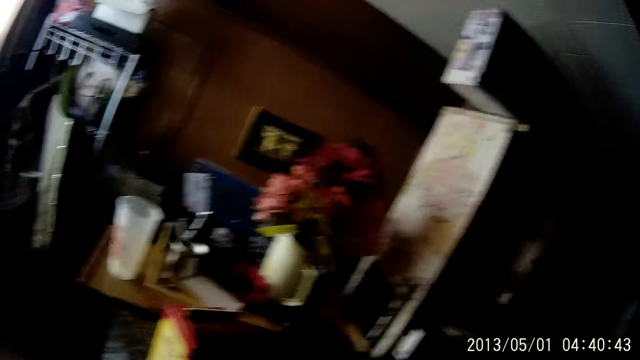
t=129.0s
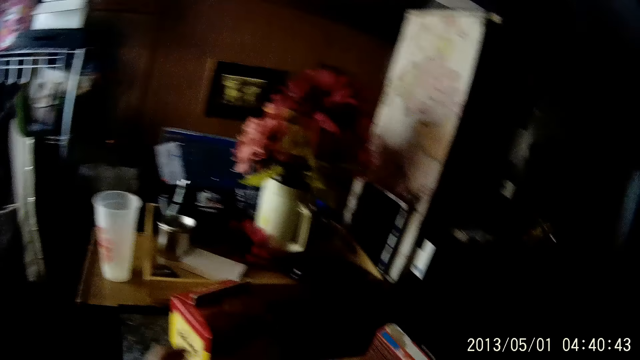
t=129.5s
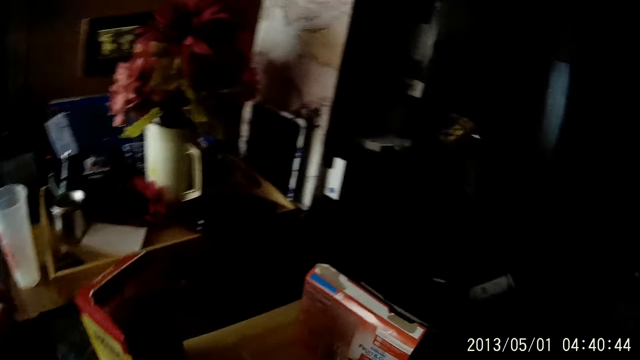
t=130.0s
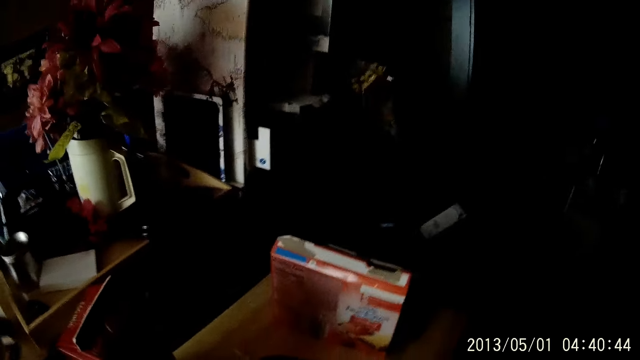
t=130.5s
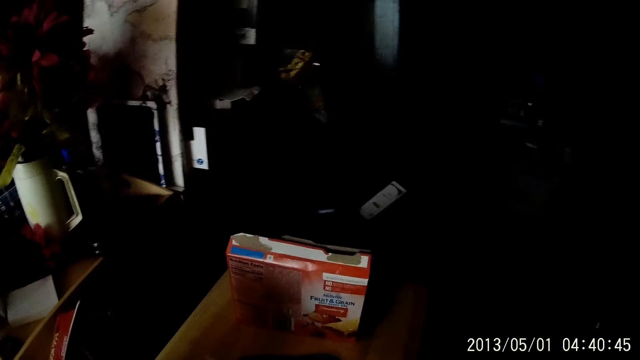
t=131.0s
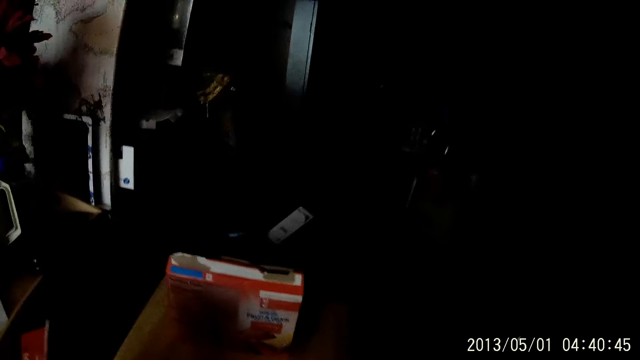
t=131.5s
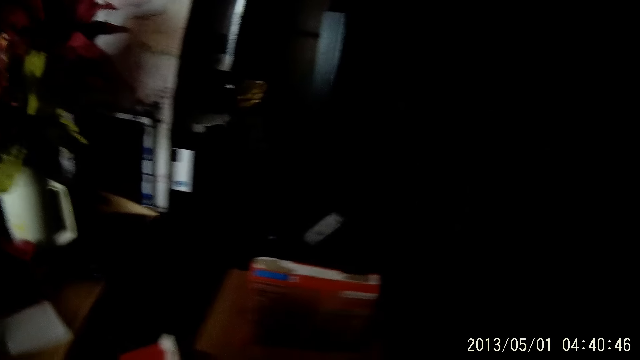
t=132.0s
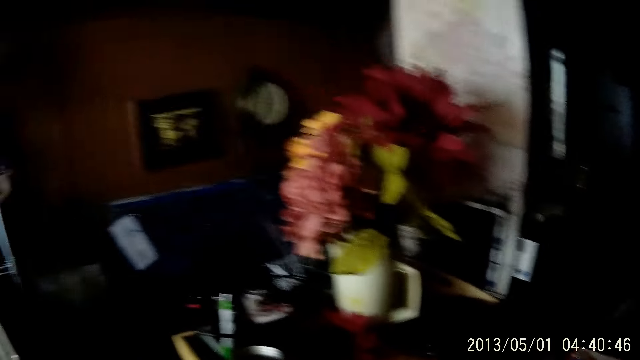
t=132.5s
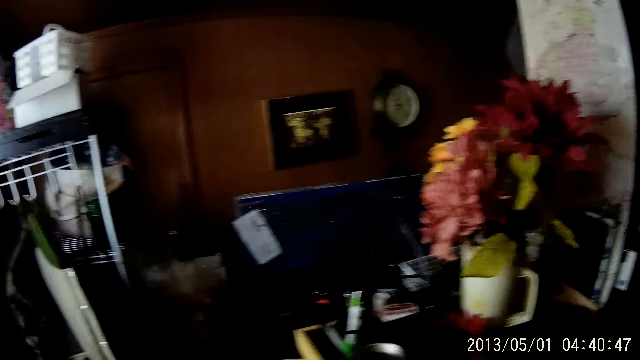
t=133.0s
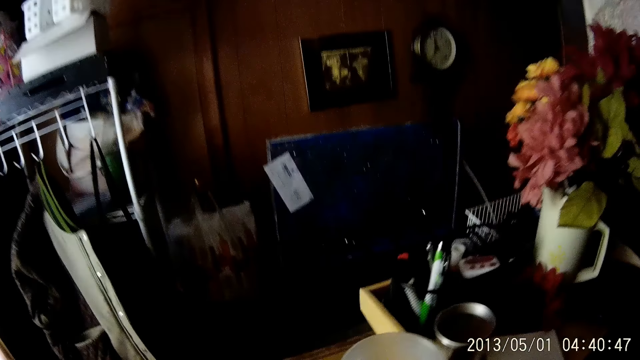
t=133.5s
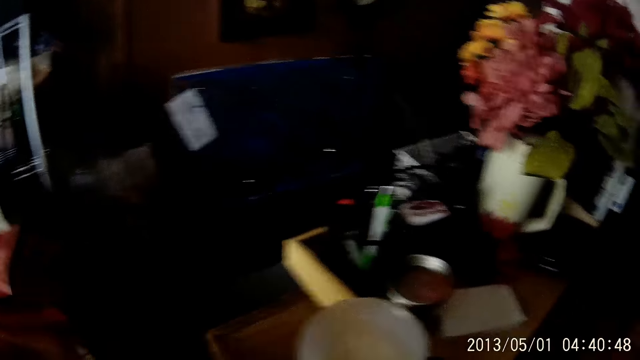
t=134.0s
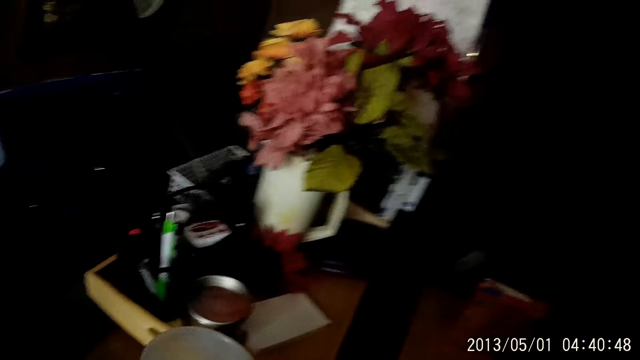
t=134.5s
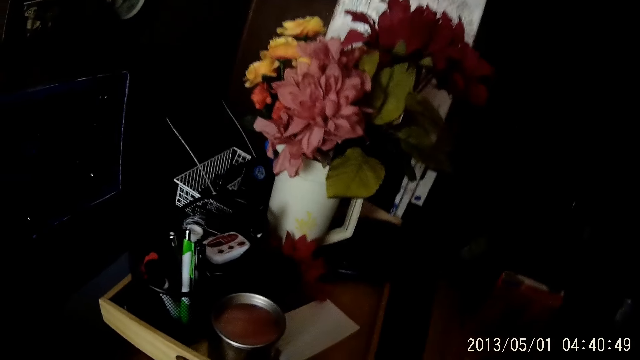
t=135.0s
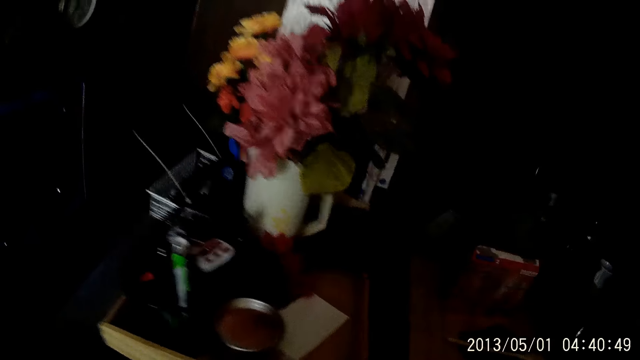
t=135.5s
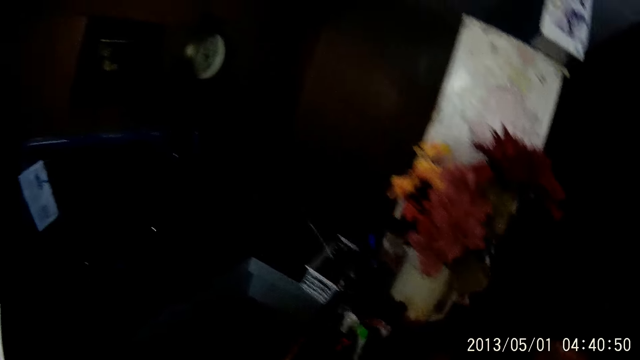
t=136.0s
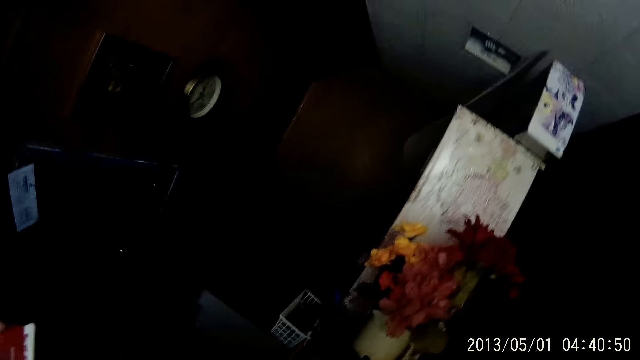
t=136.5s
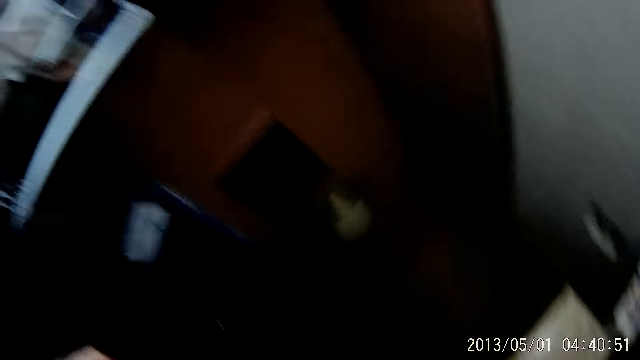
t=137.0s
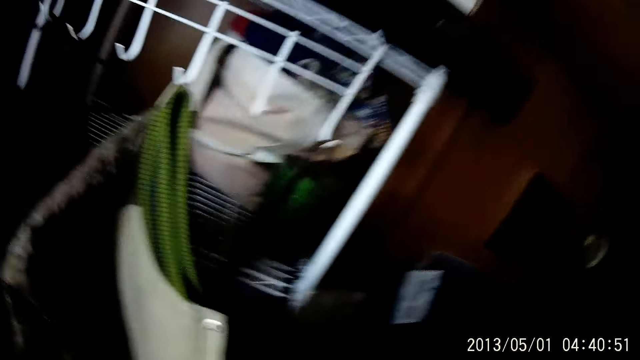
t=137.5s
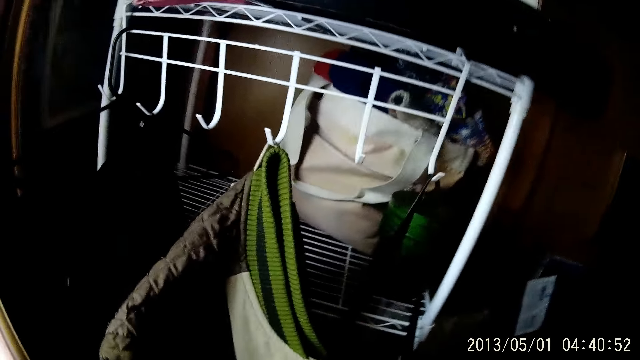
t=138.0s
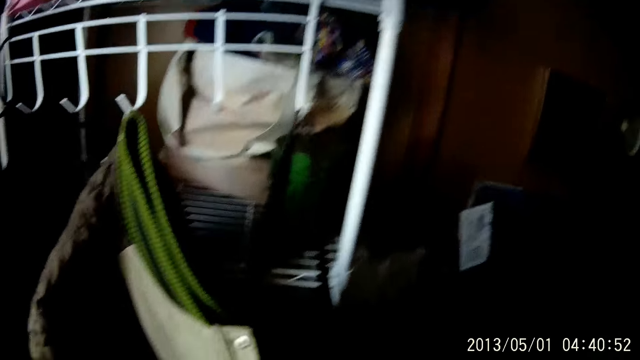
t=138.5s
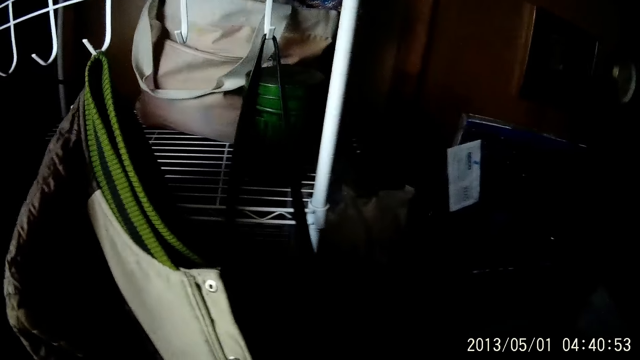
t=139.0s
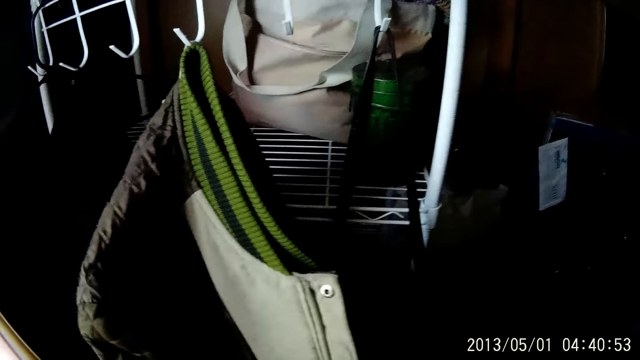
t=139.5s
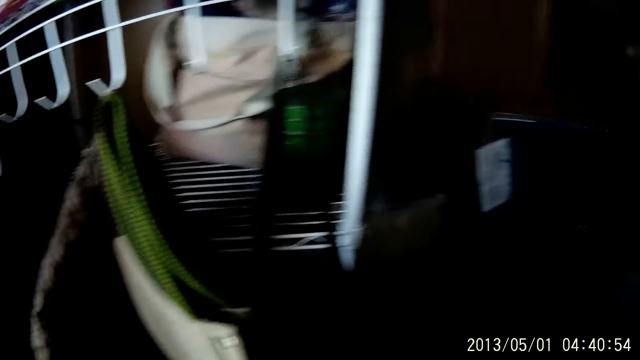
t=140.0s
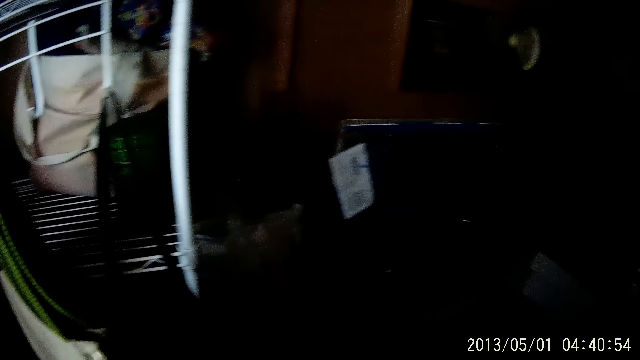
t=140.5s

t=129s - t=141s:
The camera wearer reaches out for the container. She moves the box with the left hand. She holds a cloth in her left hand. She looks around.

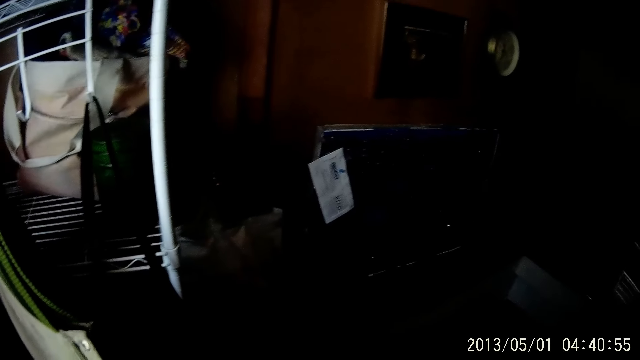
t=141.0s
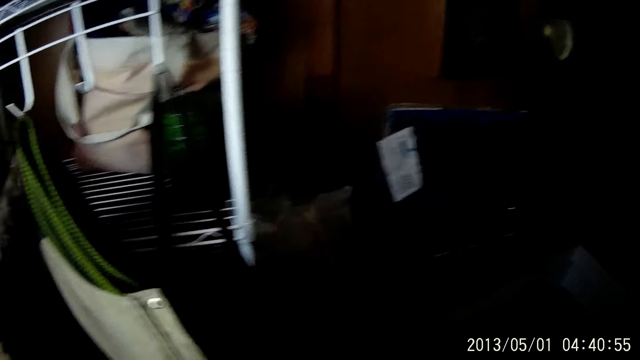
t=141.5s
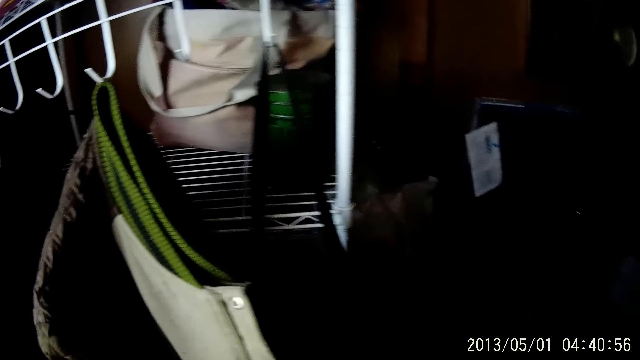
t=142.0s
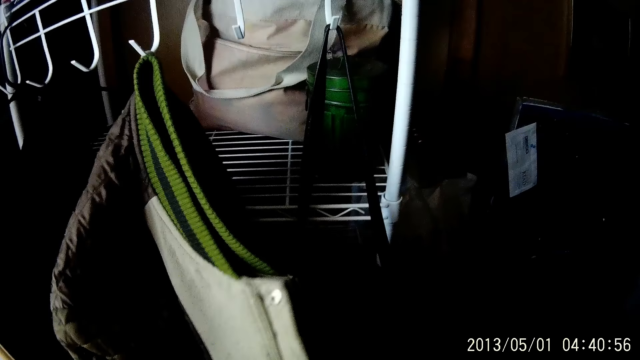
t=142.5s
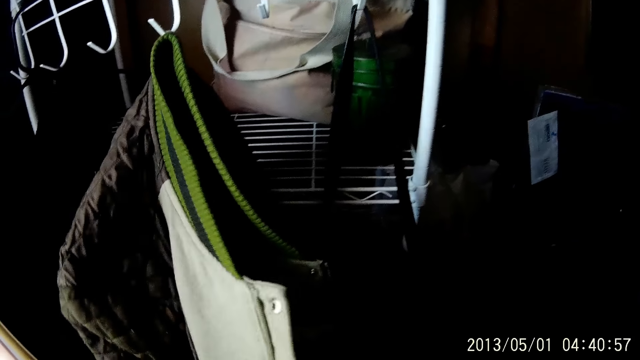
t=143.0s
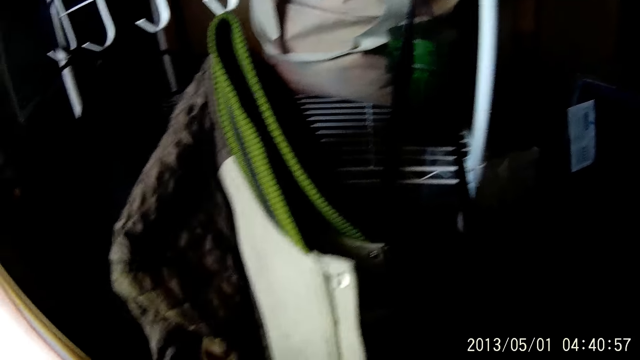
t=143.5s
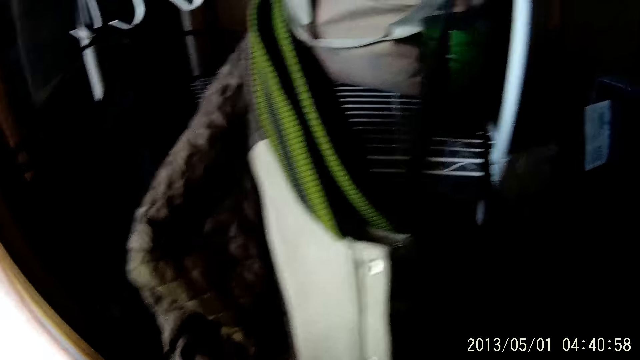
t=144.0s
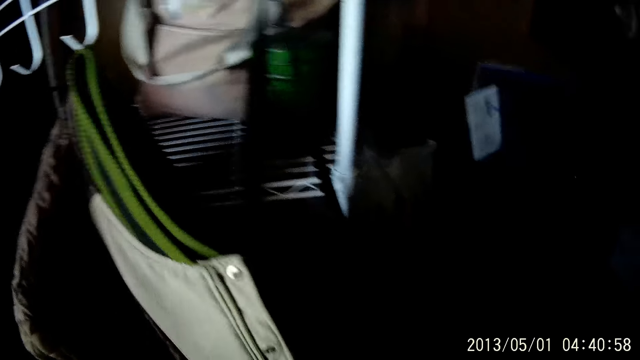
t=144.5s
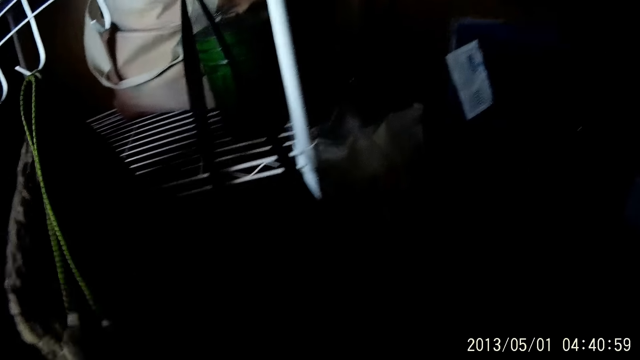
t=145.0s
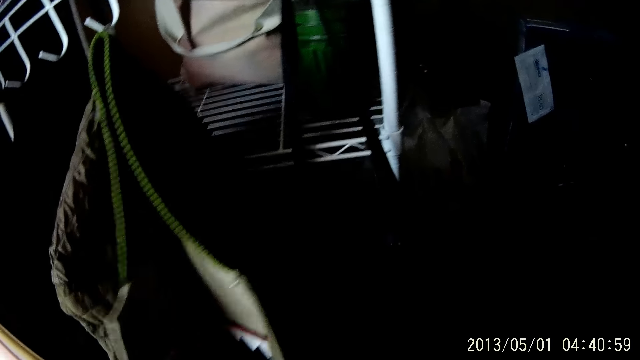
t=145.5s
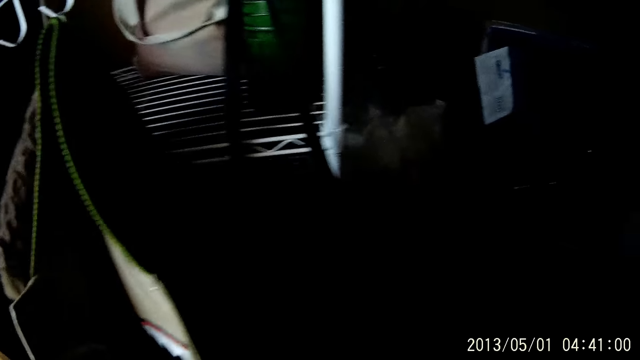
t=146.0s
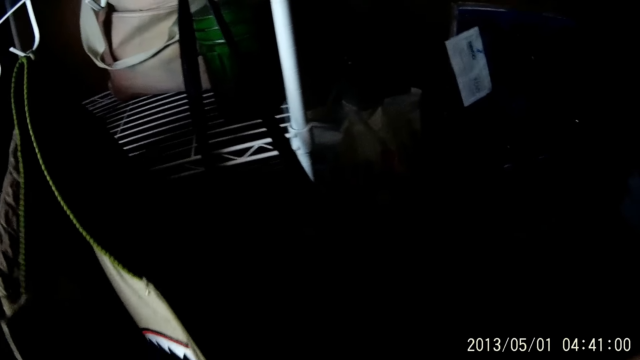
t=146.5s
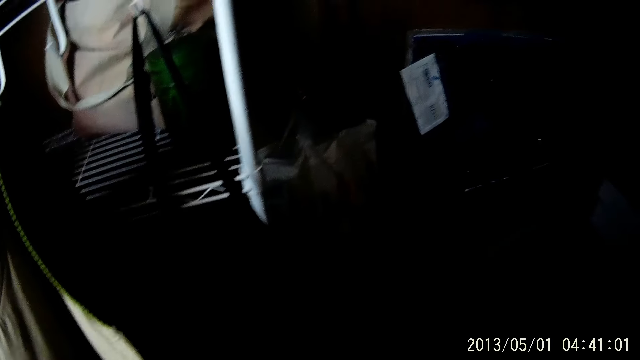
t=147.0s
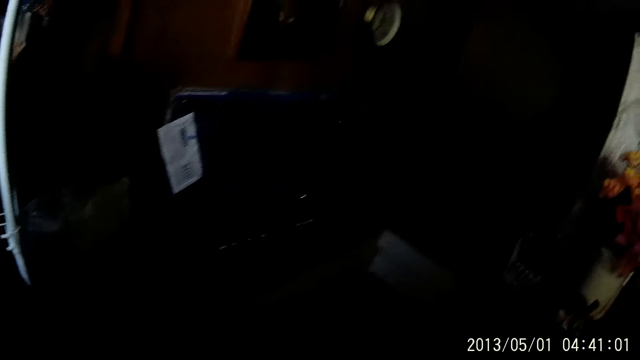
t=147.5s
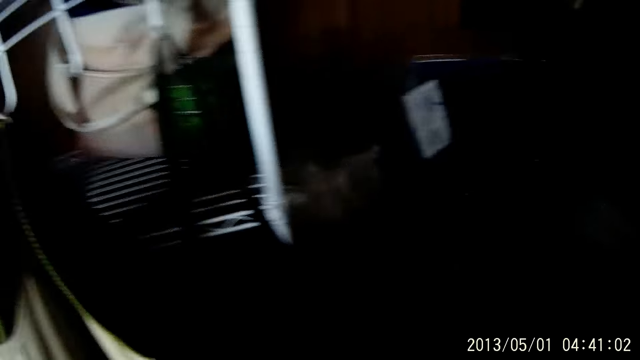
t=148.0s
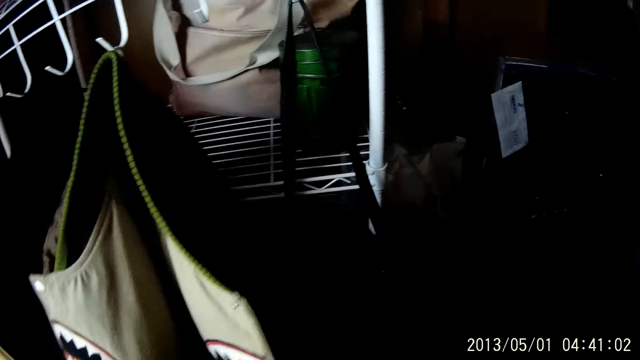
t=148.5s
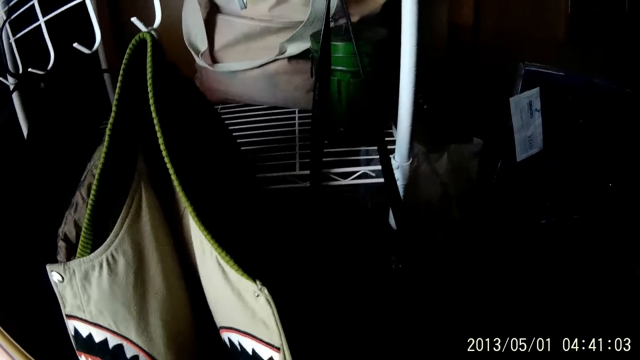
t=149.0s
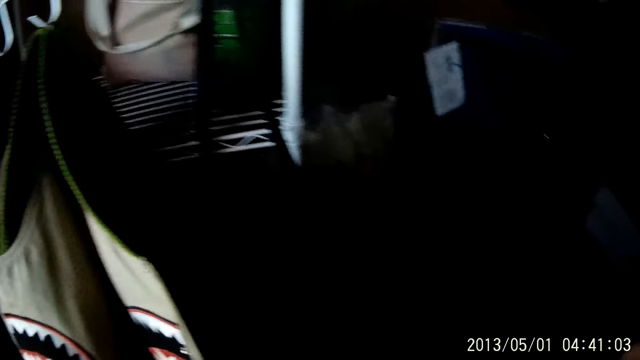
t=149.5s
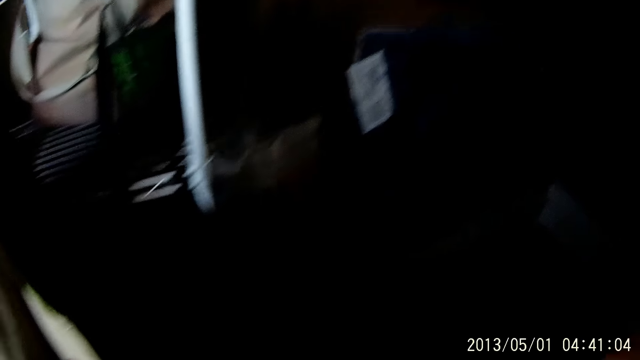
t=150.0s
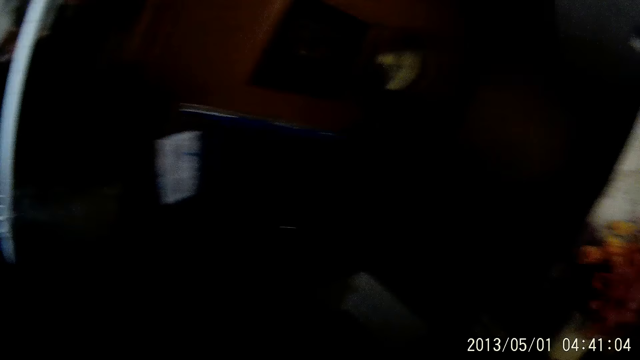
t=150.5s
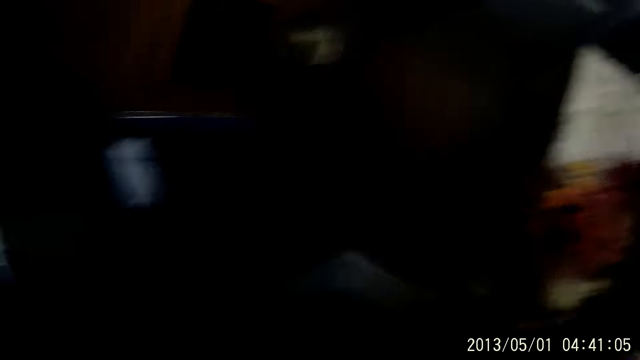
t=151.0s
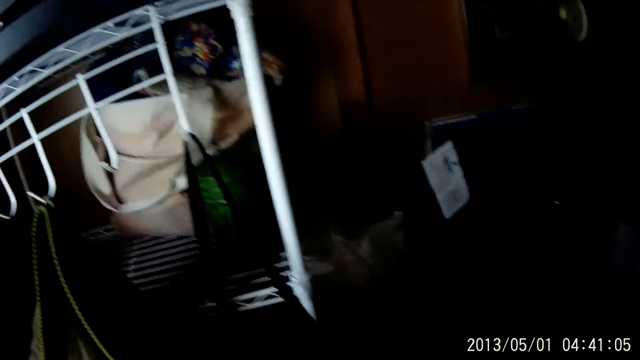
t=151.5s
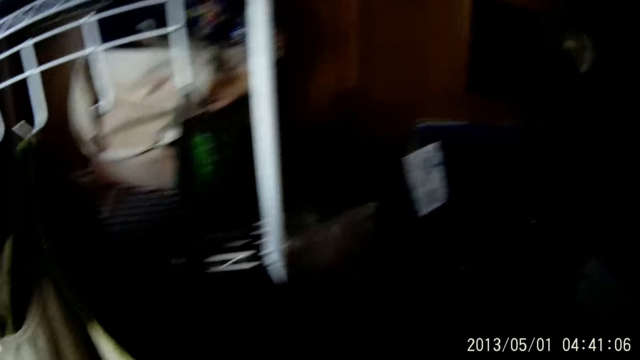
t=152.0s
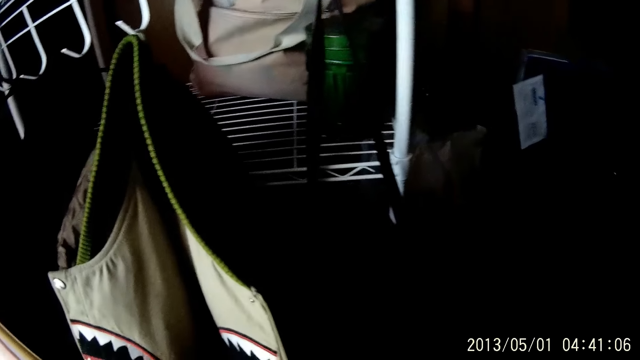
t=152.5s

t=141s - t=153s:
The camera wearer looks at the cloth. They look around.
